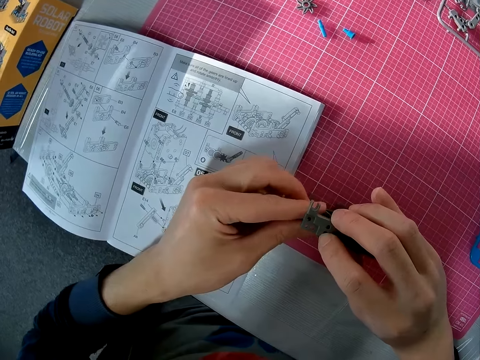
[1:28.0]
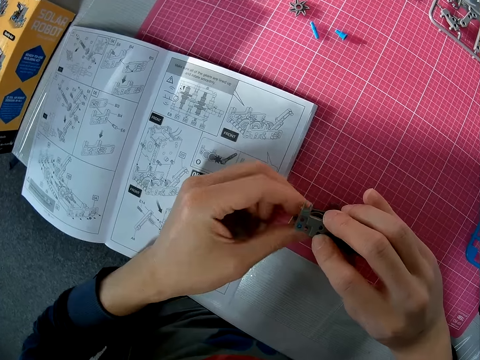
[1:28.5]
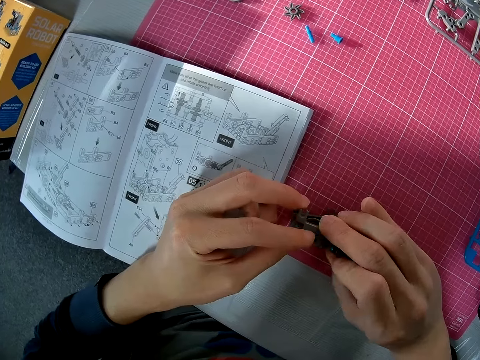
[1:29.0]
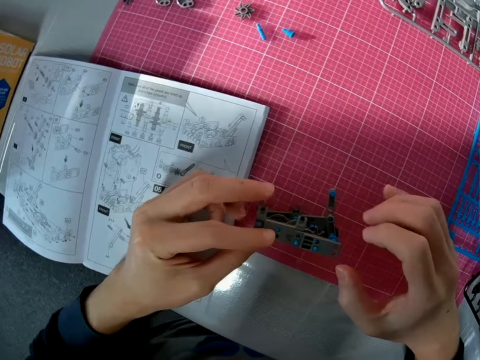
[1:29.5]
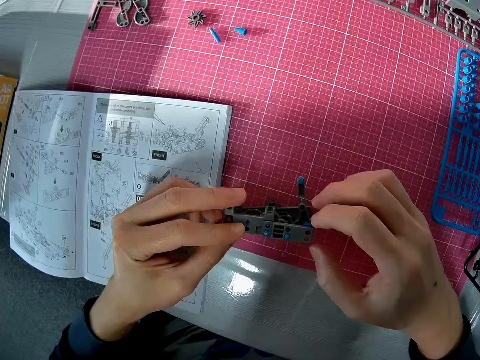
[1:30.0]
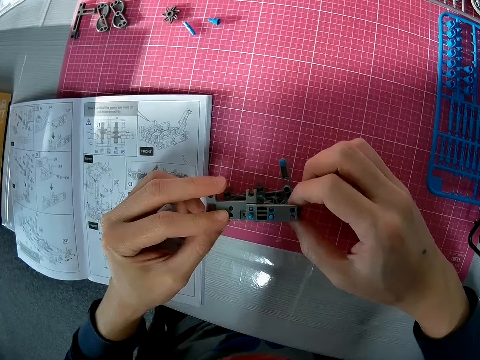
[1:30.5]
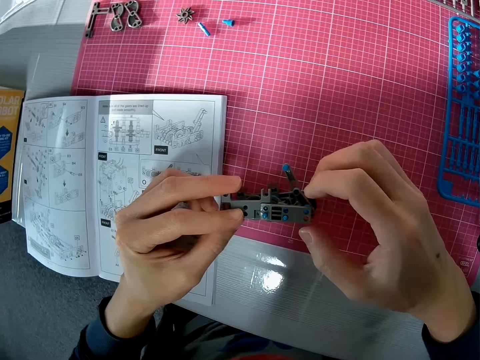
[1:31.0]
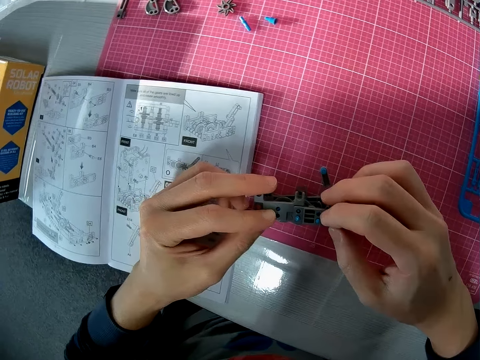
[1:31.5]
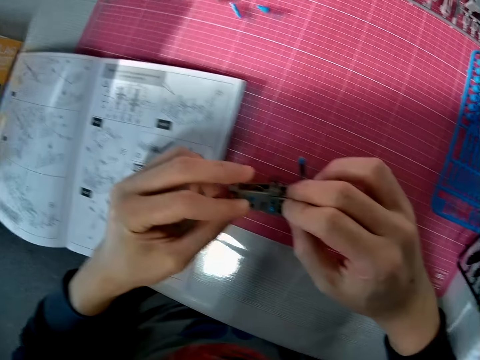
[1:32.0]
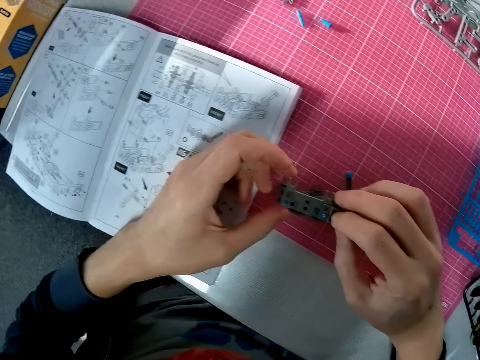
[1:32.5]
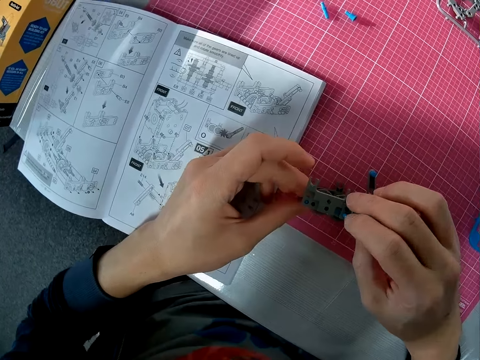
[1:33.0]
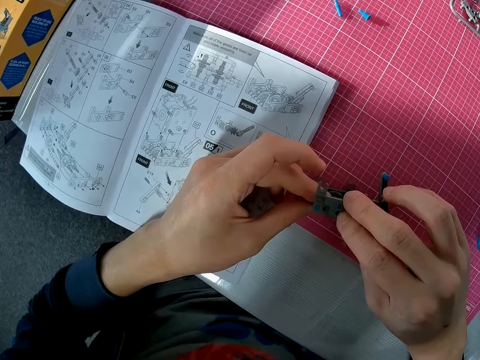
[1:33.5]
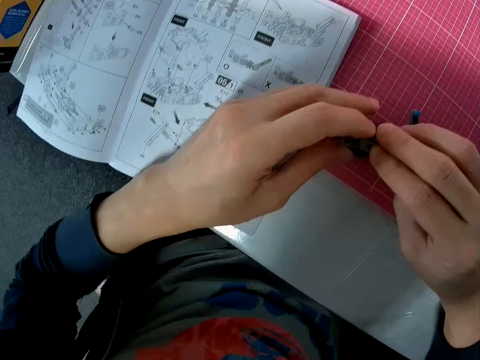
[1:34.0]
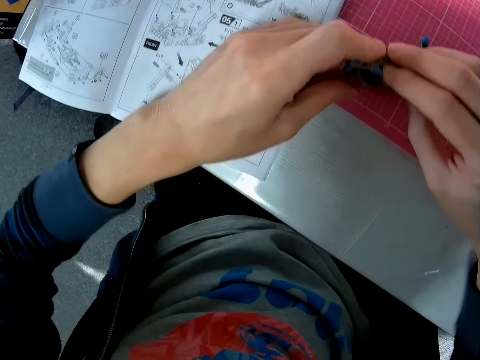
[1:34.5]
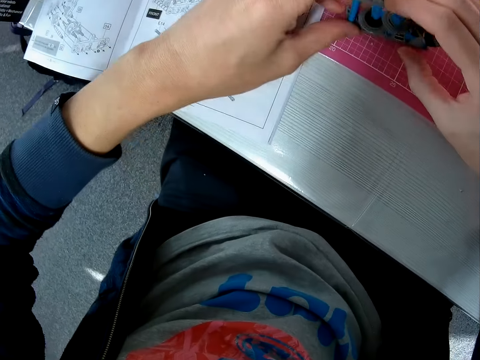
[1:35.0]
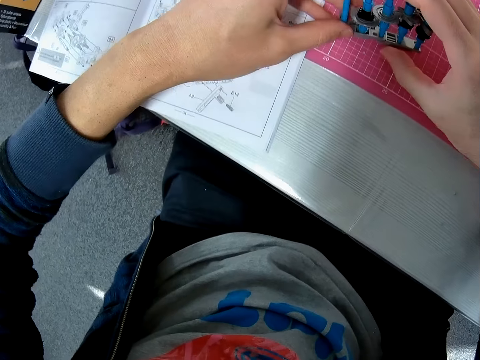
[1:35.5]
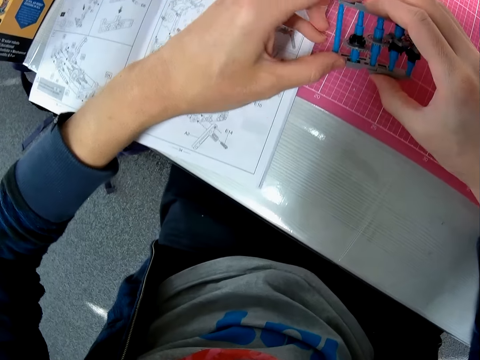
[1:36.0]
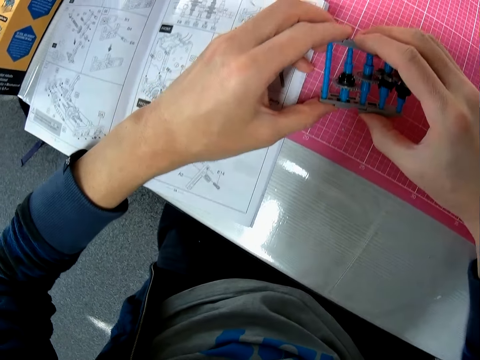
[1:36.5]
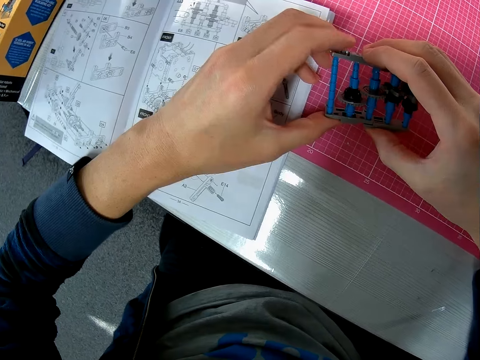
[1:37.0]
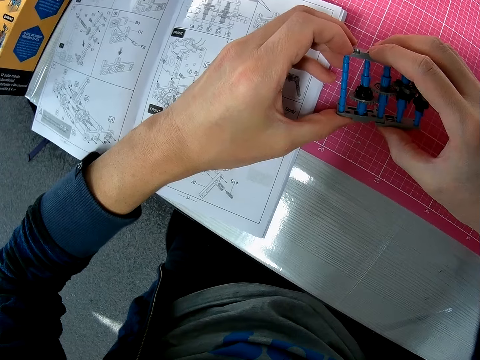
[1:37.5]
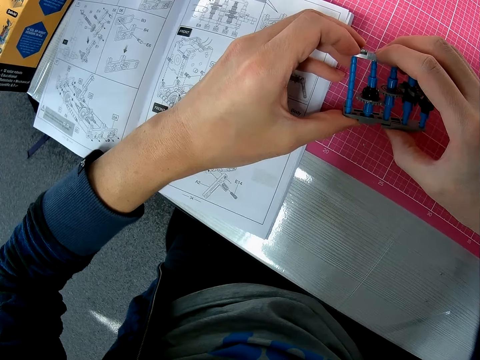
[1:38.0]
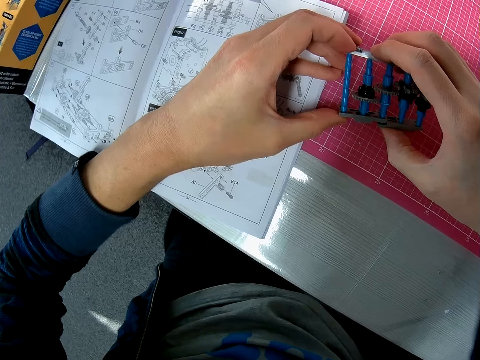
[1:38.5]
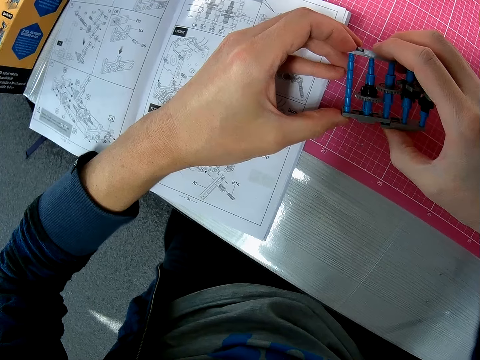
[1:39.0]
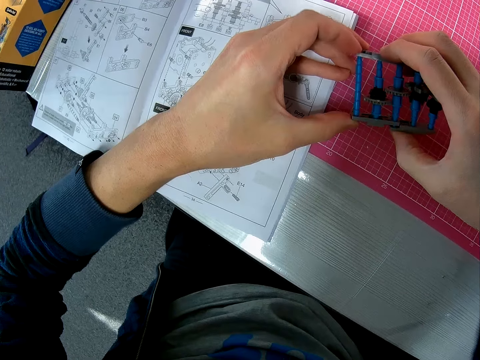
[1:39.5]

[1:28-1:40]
The camera wearer removes a hand from the solar robot. They hold the solar robot. They remove a hand from the solar robot. They hold the solar robot. They remove a hand from the solar robot. They hold the solar robot. They press the solar robot.

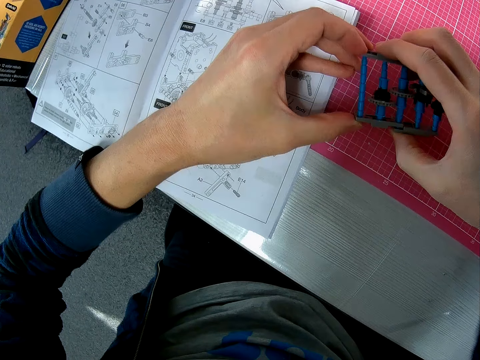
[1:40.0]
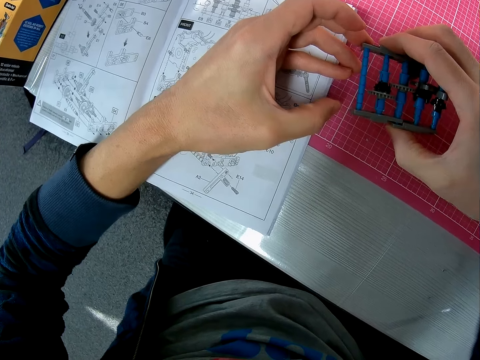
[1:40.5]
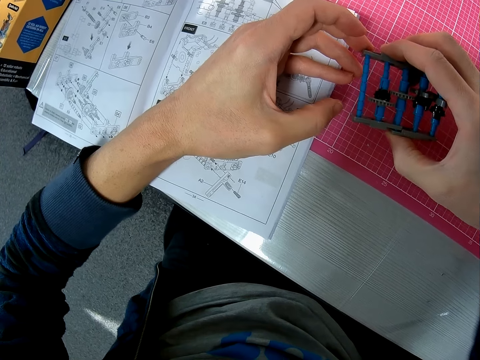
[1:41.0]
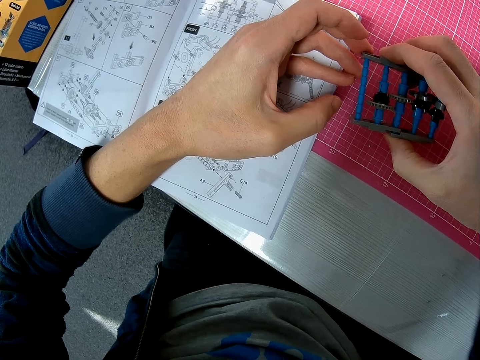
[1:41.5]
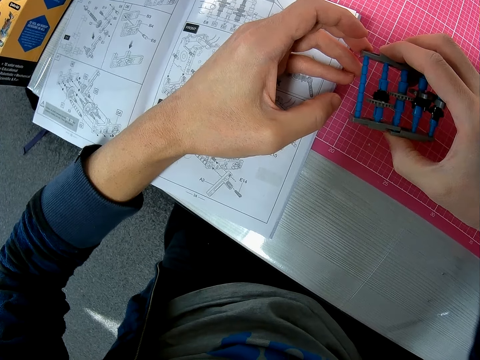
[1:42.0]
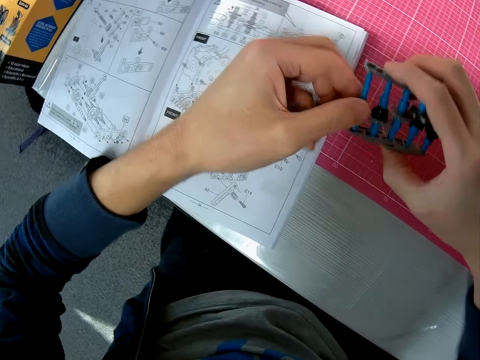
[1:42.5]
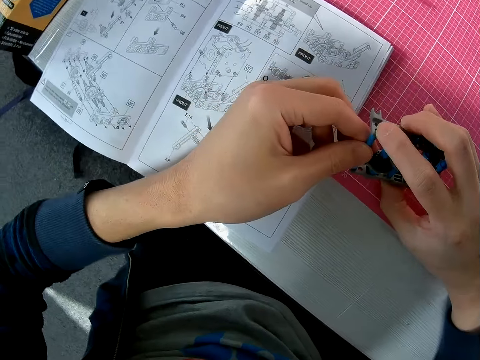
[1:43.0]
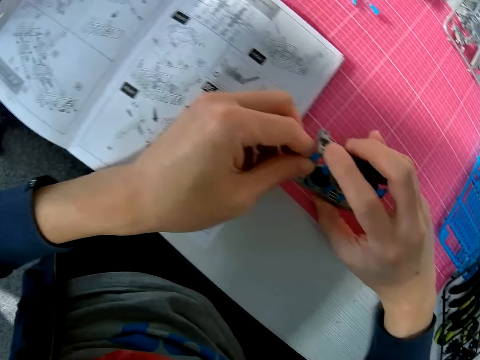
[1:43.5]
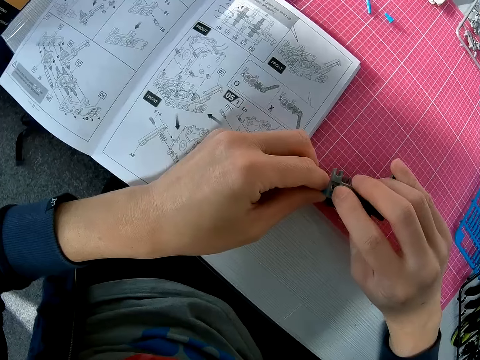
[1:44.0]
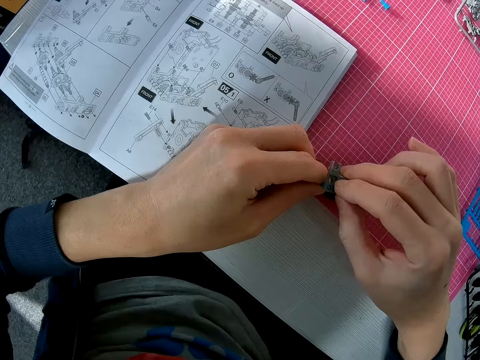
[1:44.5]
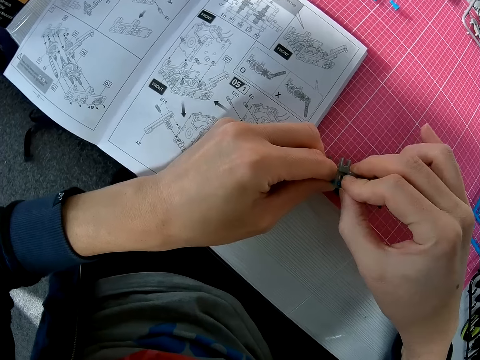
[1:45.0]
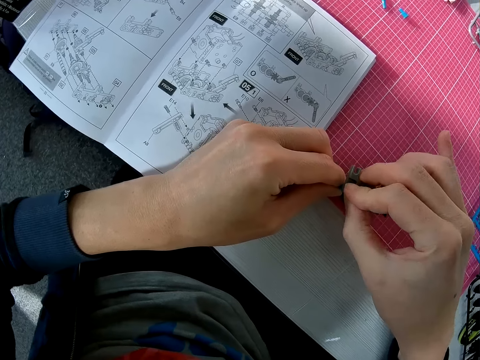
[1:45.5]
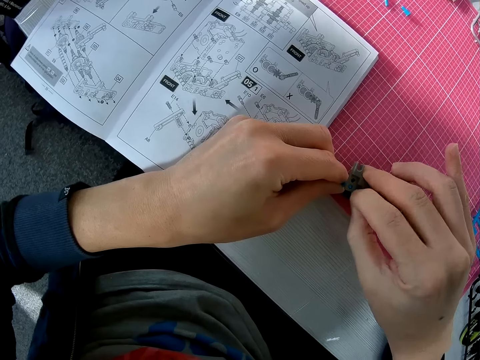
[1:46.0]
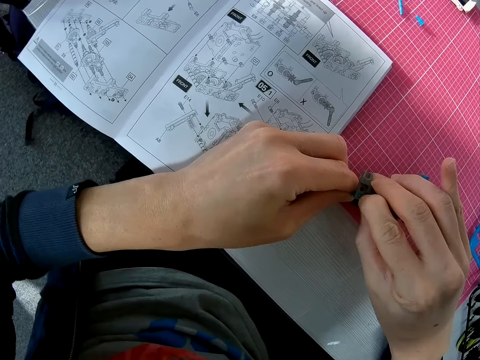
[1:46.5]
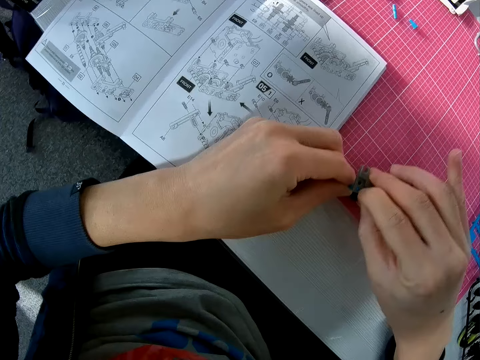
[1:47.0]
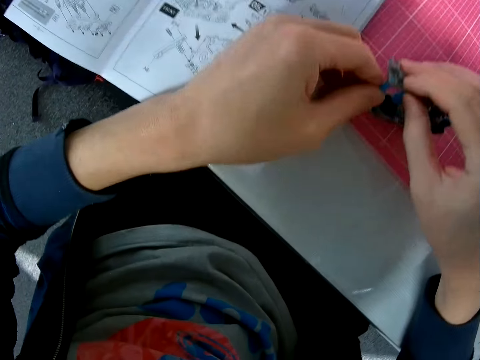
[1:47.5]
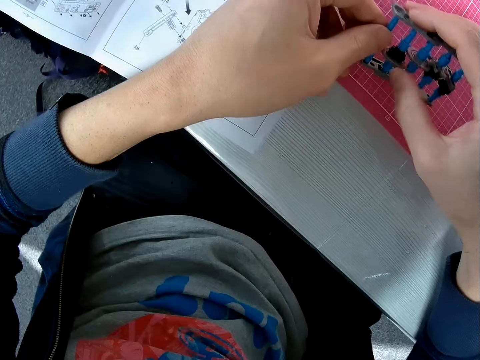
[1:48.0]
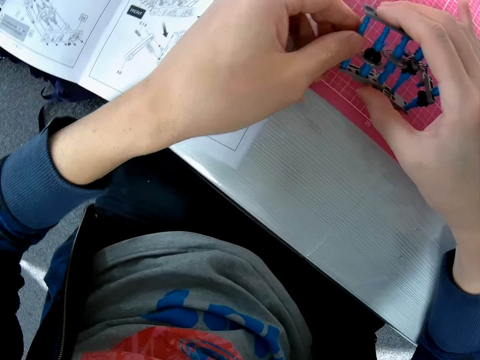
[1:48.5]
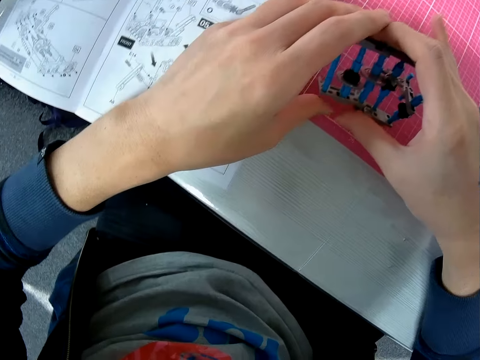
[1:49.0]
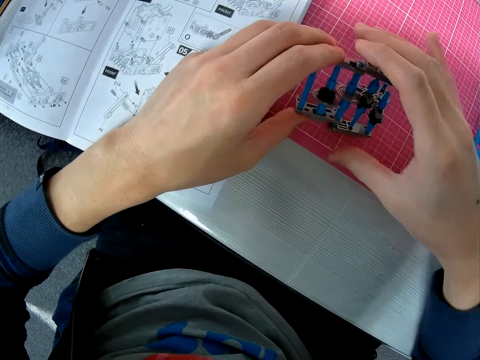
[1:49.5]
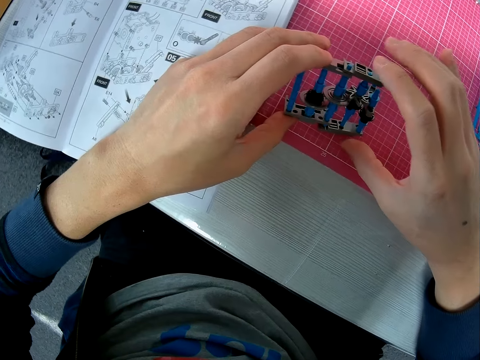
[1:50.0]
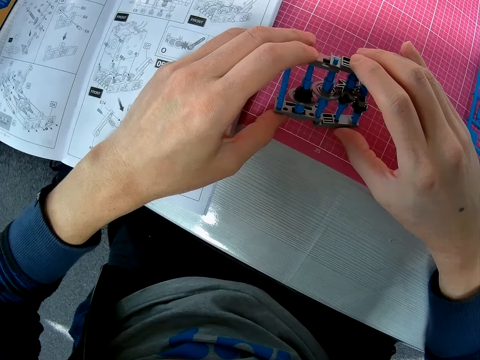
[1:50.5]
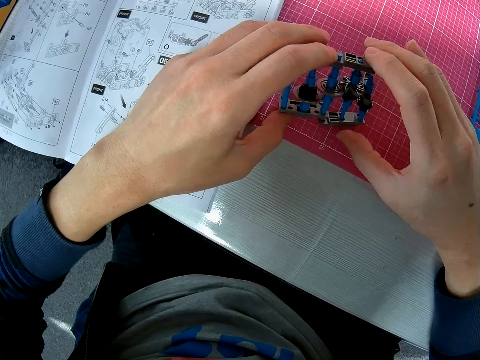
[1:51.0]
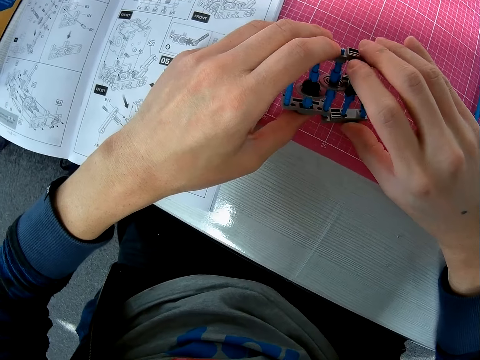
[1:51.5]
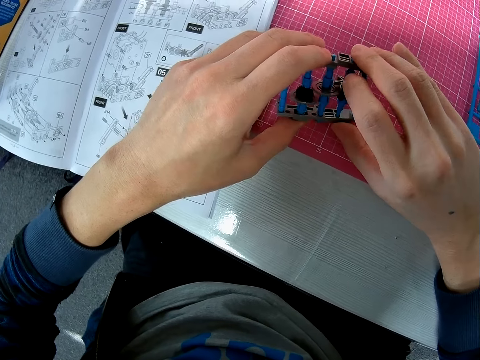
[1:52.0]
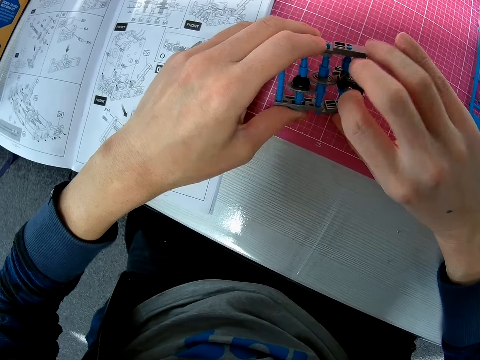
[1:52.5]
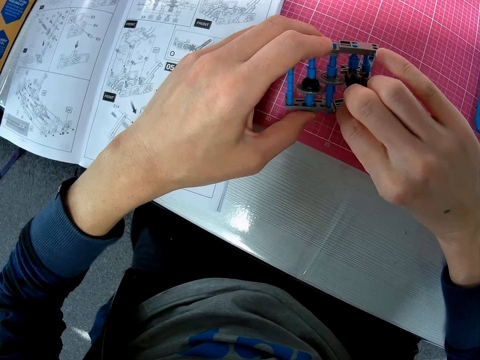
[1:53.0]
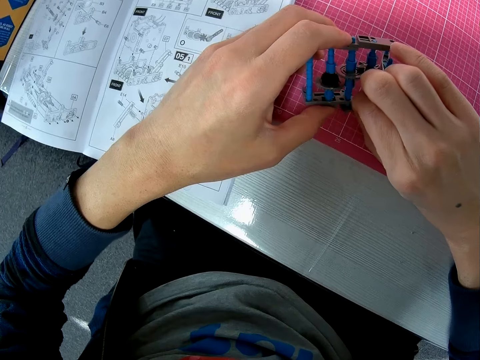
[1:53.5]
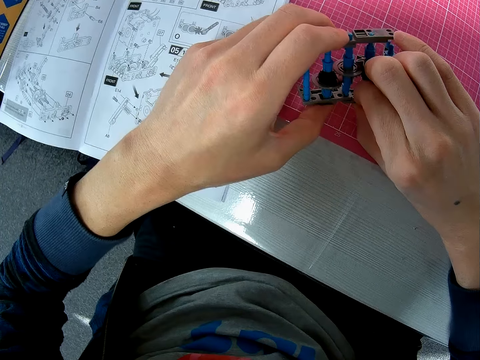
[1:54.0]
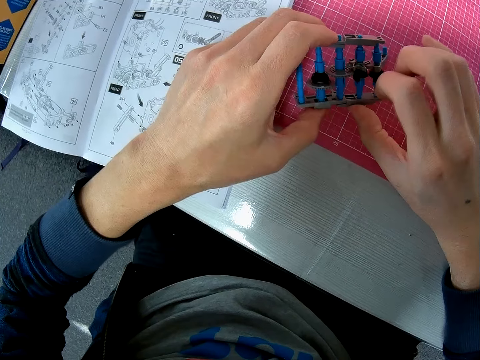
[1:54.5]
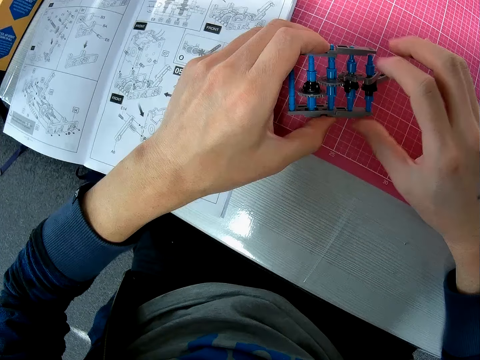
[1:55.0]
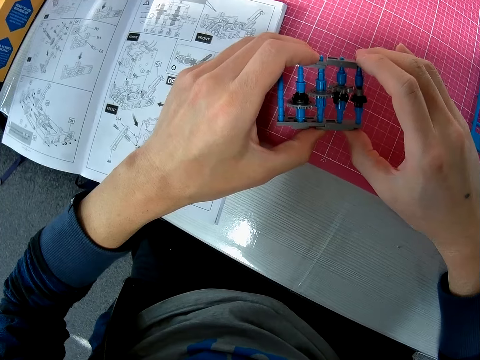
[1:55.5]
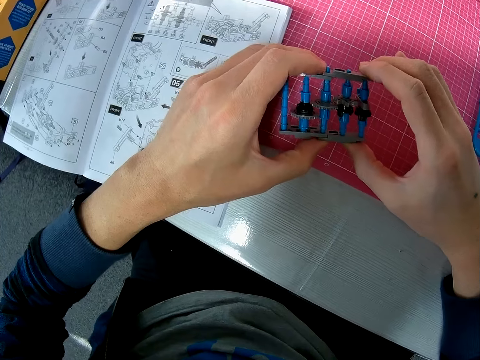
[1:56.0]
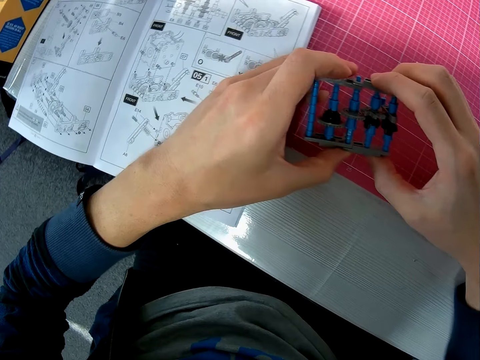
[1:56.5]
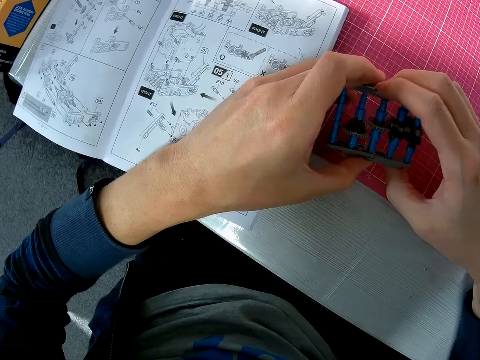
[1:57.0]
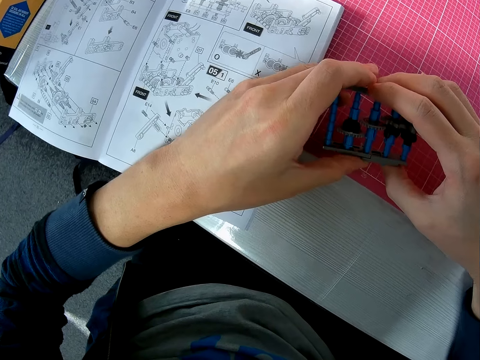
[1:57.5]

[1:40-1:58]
The camera wearer removes a finger from the solar robot. They lift the solar robot. They hold the solar robot. They put the solar robot on the table. They press the solar robot. They tilt the solar robot. They move a hand along the solar robot. They move a hand along the solar robot again. They fix the solar robot.
